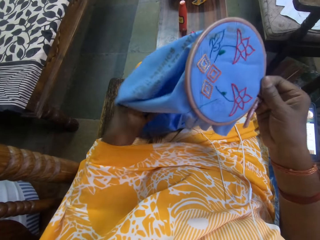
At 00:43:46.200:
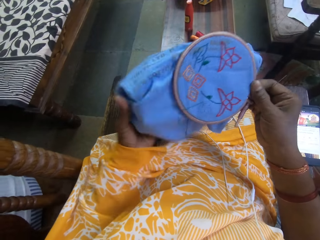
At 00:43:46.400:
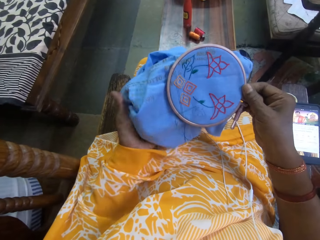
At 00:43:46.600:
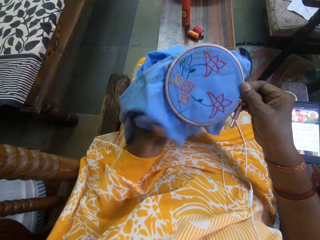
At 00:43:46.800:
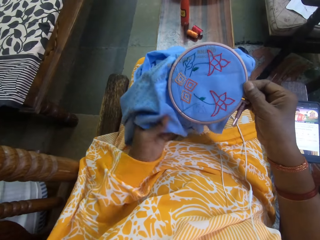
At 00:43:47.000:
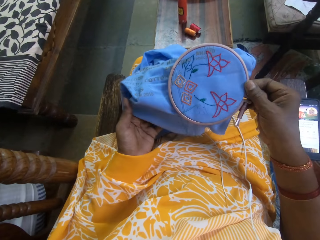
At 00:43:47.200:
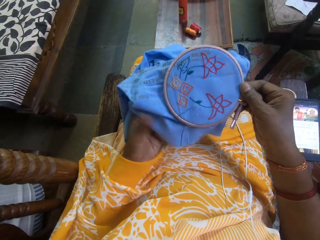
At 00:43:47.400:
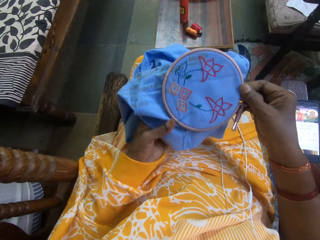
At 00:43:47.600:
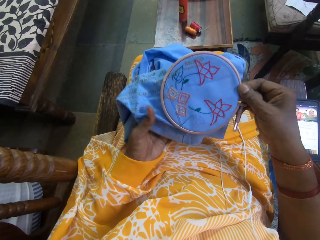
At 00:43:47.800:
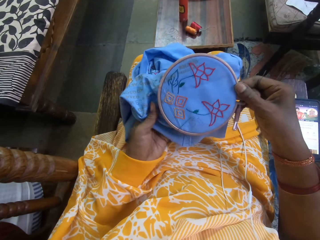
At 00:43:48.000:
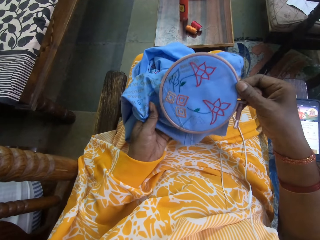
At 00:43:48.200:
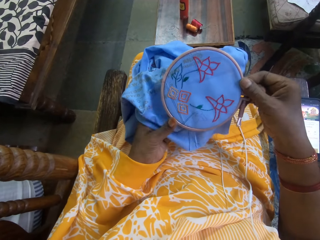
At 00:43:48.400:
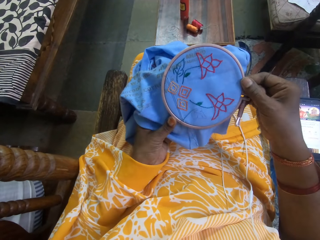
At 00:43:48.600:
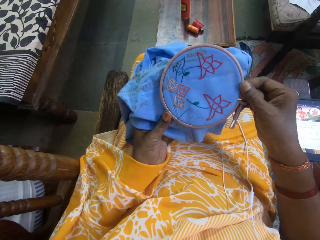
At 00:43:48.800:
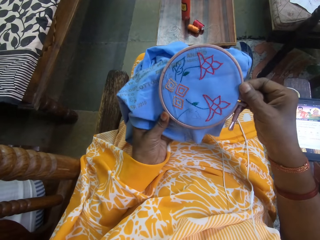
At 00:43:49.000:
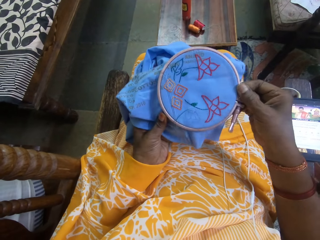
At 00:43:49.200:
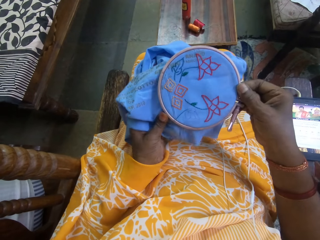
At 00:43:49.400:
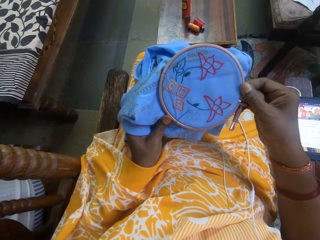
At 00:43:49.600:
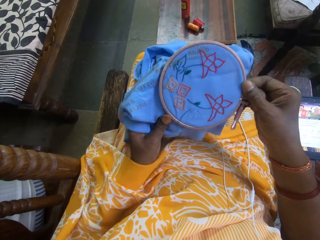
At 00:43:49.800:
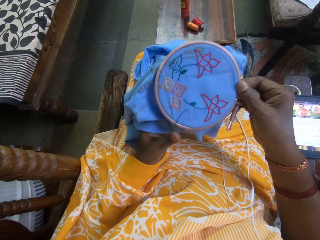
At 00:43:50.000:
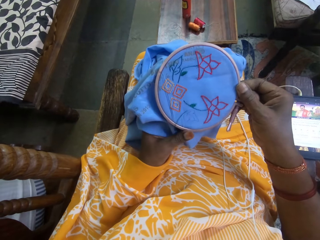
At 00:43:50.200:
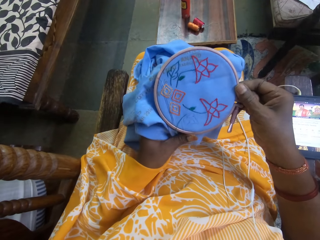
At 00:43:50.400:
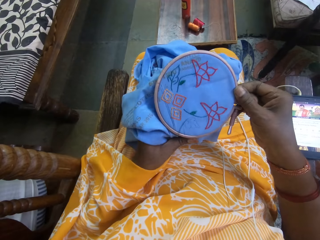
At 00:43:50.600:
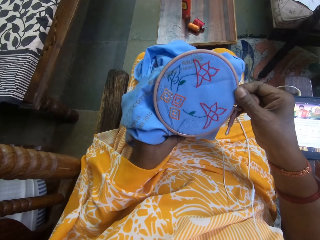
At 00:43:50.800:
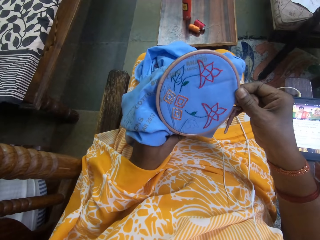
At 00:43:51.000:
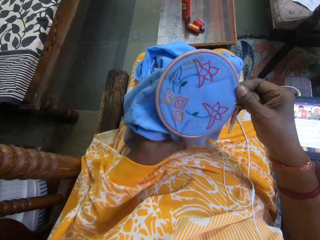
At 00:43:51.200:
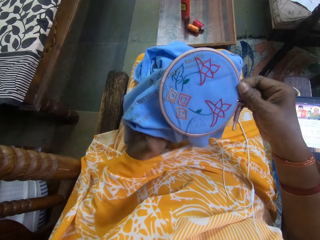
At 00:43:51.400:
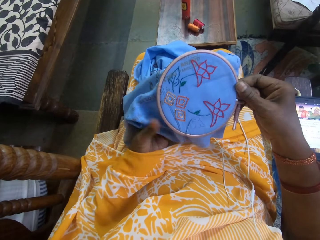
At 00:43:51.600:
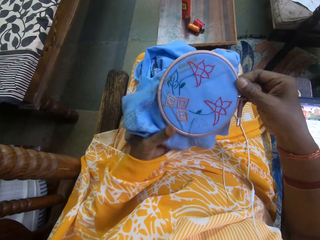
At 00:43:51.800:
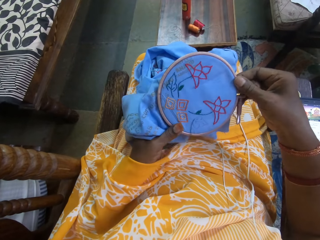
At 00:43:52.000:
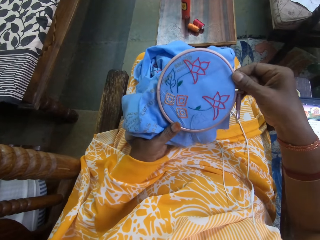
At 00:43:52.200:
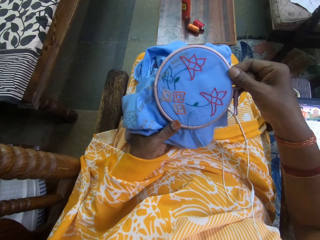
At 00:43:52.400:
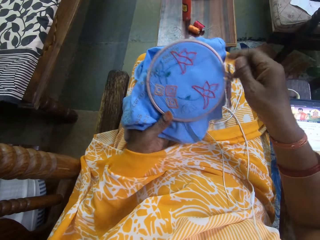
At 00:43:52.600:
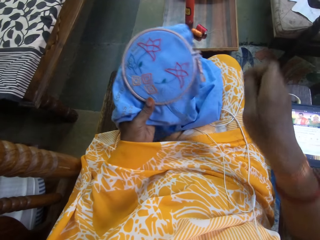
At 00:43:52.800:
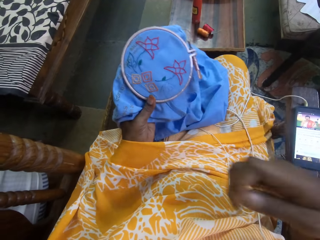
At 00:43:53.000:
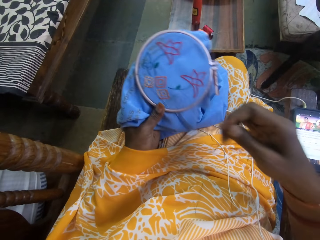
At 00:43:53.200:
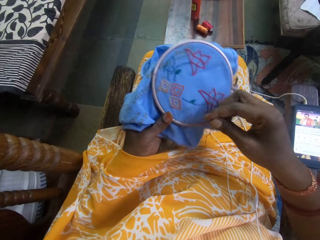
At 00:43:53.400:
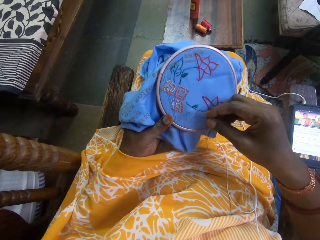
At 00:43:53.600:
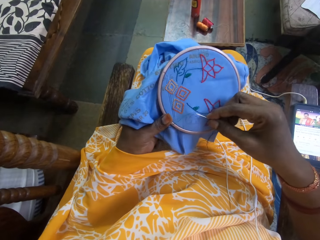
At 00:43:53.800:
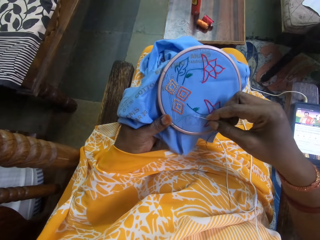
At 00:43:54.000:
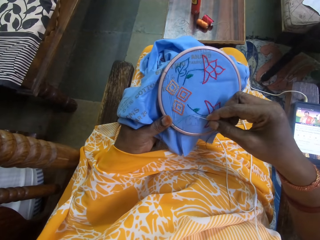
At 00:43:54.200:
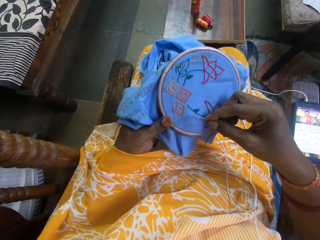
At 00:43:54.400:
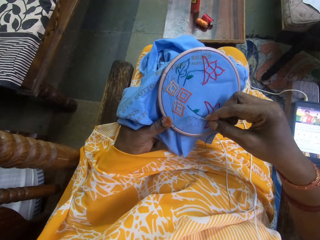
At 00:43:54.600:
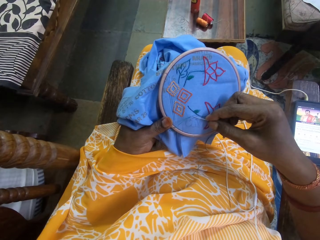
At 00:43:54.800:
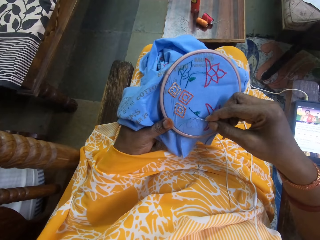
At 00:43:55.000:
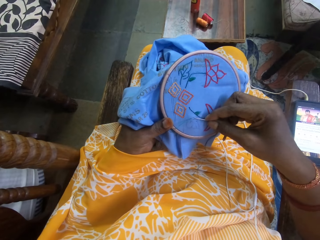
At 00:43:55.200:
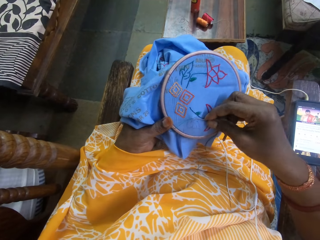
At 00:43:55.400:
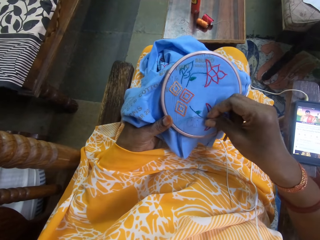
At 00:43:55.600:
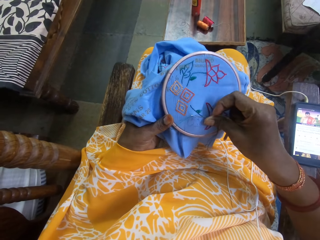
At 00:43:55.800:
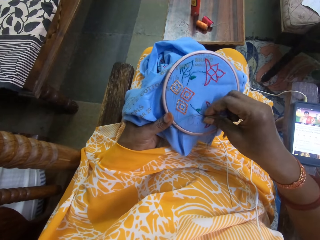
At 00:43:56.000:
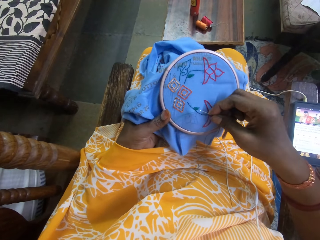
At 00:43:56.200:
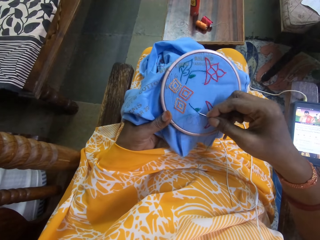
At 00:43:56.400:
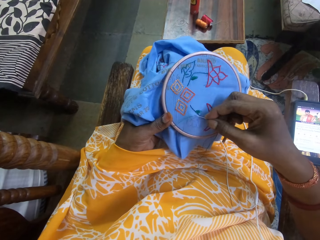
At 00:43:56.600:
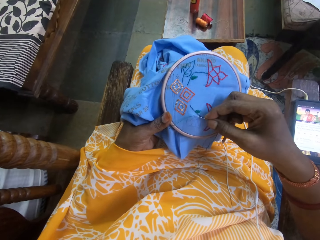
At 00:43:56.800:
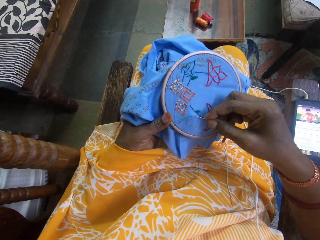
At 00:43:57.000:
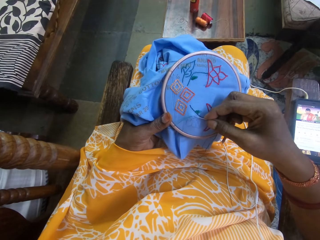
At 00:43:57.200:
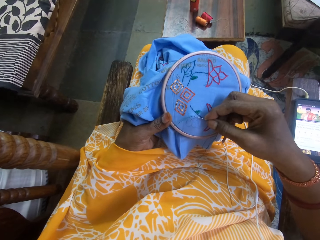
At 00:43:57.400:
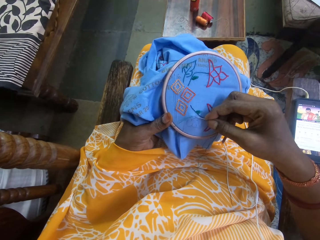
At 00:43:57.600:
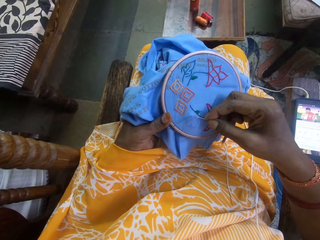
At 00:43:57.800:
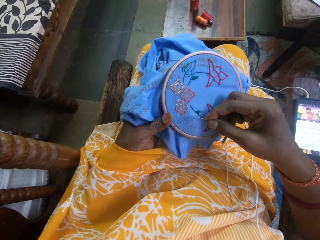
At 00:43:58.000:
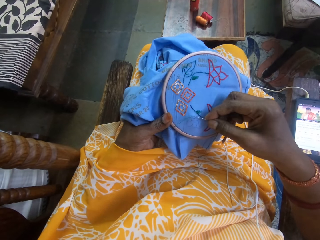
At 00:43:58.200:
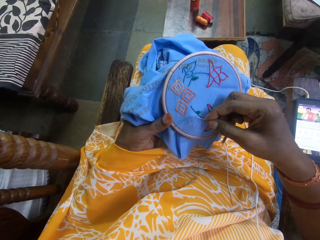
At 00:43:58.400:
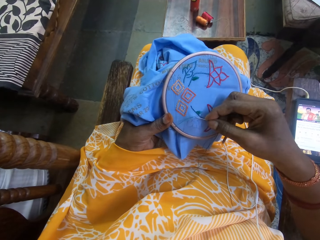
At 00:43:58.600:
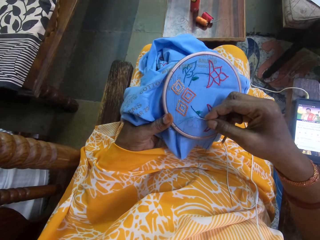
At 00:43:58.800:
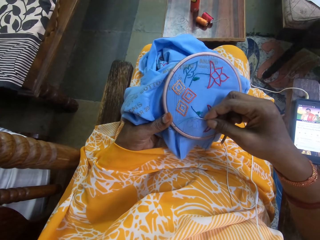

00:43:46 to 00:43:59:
The camera wearer hand stitches the fabric with the needle and thread with her right hand.

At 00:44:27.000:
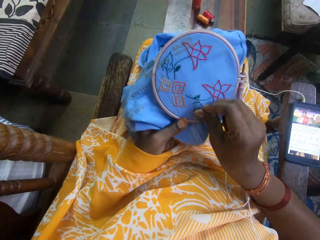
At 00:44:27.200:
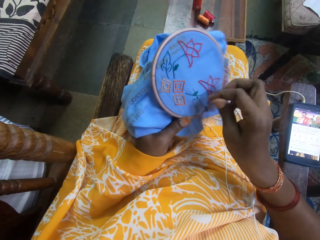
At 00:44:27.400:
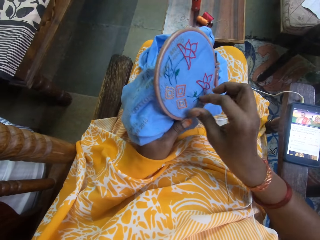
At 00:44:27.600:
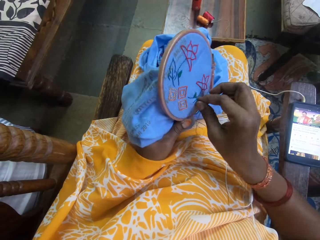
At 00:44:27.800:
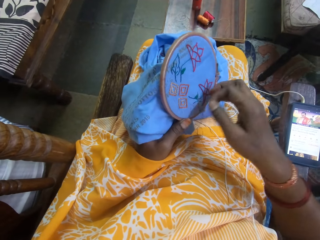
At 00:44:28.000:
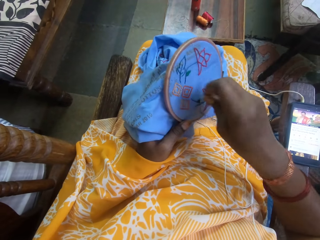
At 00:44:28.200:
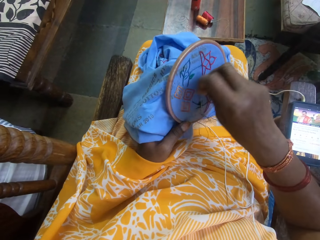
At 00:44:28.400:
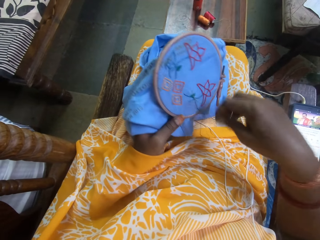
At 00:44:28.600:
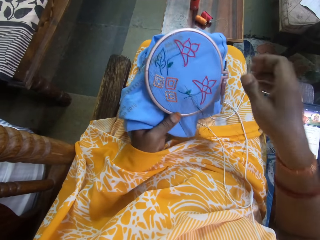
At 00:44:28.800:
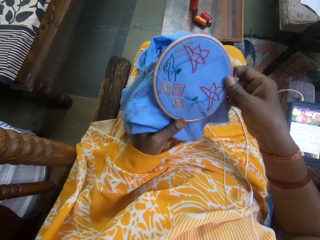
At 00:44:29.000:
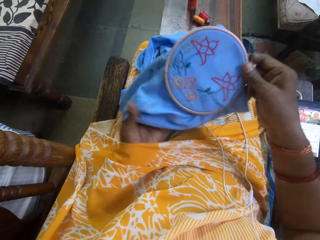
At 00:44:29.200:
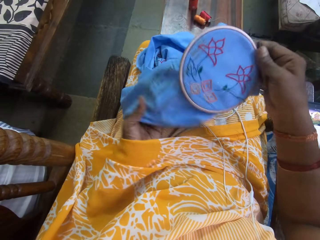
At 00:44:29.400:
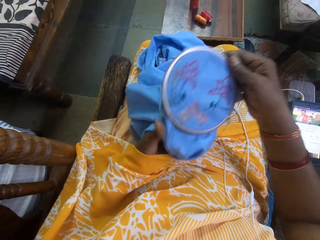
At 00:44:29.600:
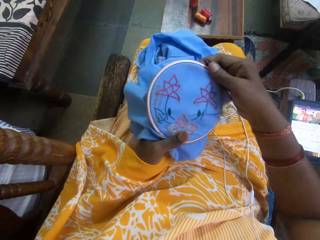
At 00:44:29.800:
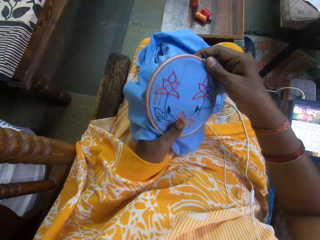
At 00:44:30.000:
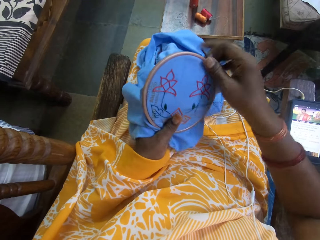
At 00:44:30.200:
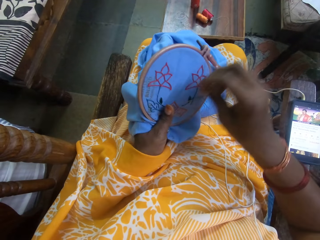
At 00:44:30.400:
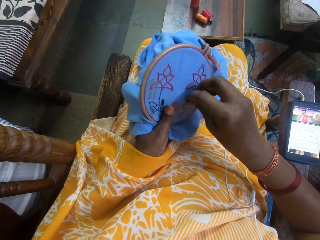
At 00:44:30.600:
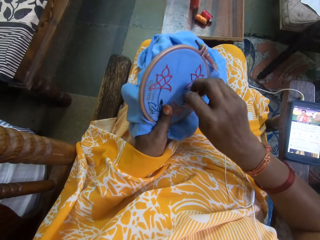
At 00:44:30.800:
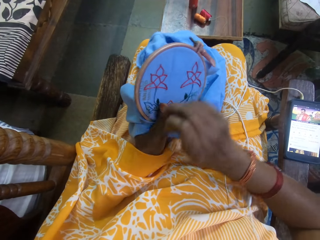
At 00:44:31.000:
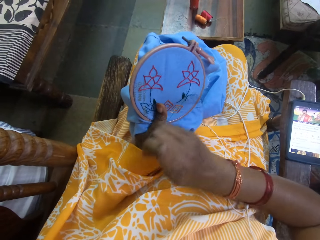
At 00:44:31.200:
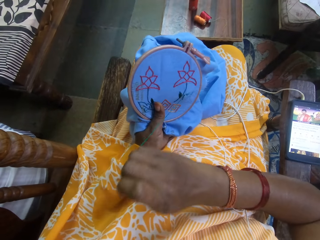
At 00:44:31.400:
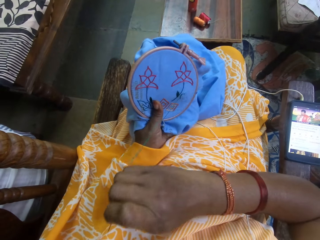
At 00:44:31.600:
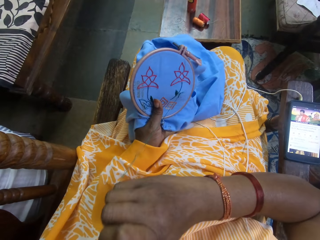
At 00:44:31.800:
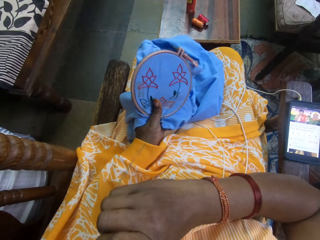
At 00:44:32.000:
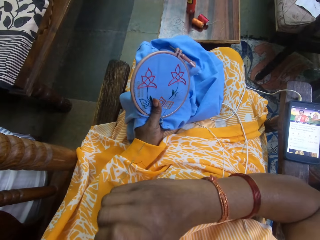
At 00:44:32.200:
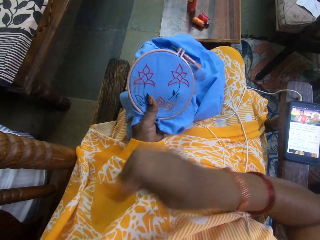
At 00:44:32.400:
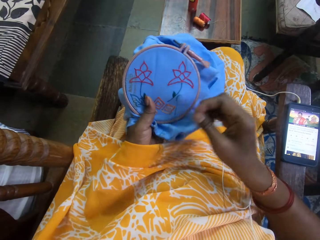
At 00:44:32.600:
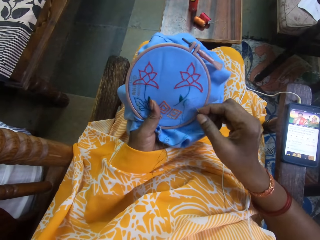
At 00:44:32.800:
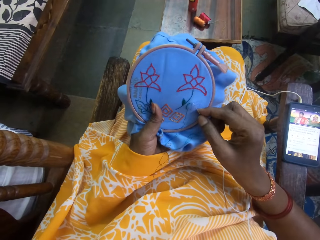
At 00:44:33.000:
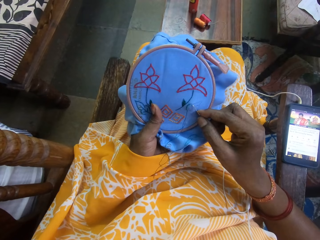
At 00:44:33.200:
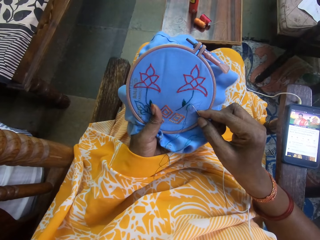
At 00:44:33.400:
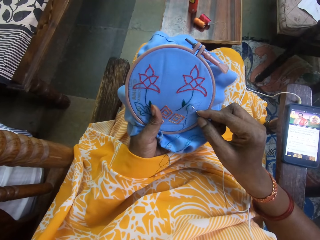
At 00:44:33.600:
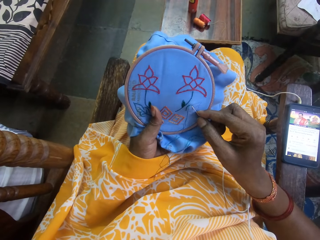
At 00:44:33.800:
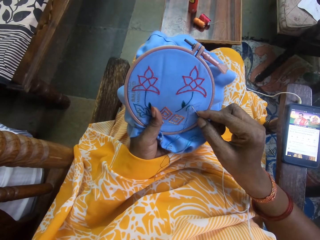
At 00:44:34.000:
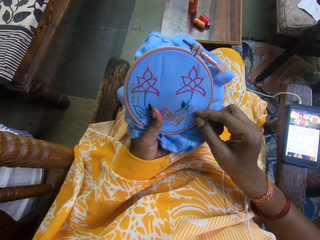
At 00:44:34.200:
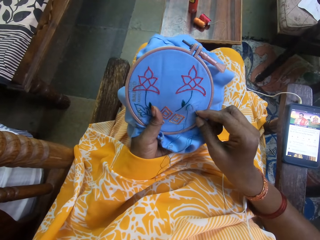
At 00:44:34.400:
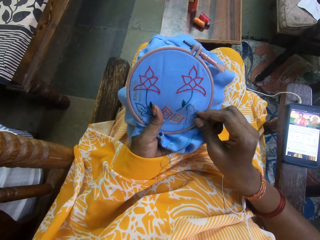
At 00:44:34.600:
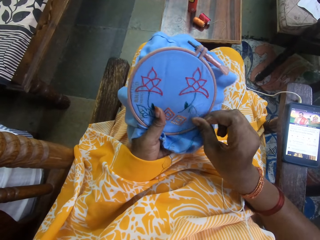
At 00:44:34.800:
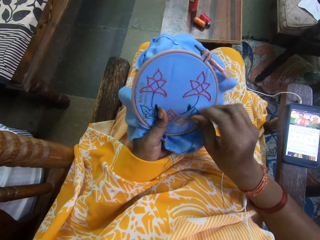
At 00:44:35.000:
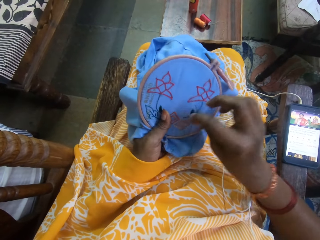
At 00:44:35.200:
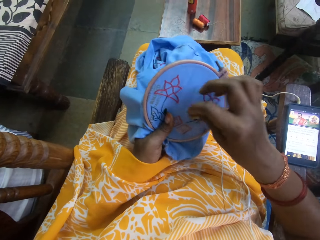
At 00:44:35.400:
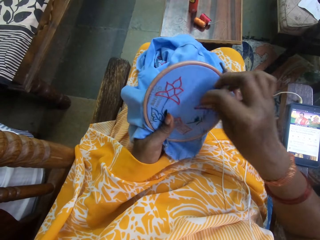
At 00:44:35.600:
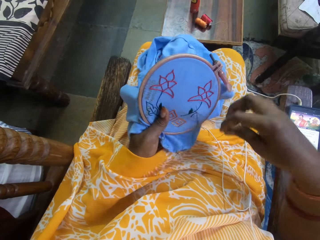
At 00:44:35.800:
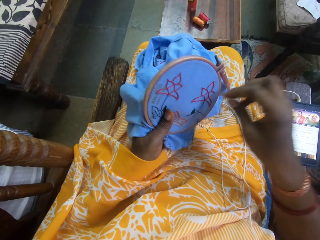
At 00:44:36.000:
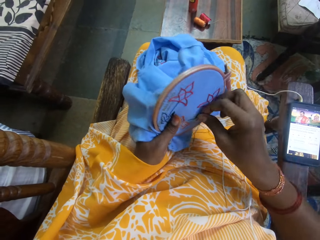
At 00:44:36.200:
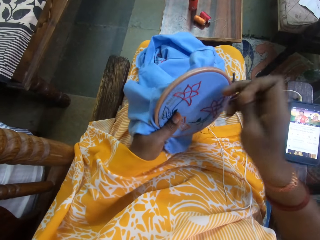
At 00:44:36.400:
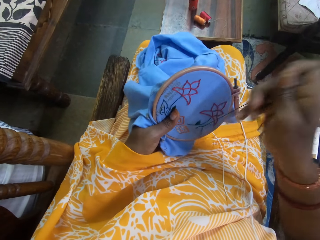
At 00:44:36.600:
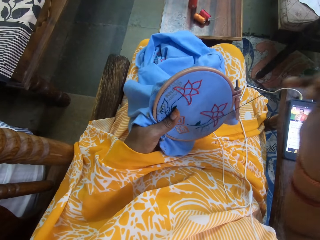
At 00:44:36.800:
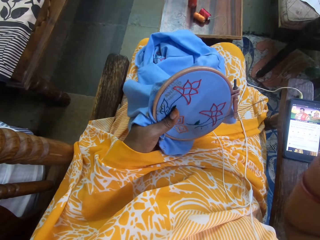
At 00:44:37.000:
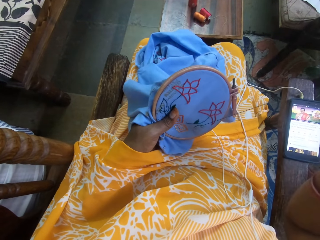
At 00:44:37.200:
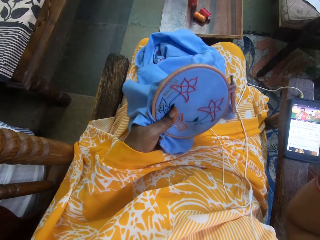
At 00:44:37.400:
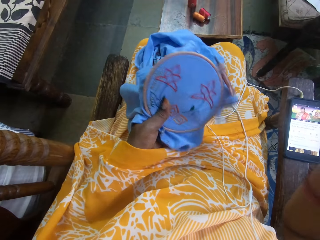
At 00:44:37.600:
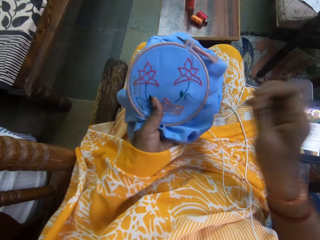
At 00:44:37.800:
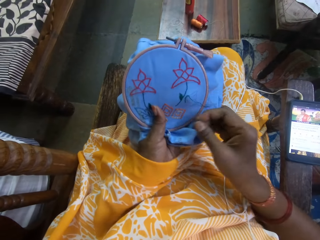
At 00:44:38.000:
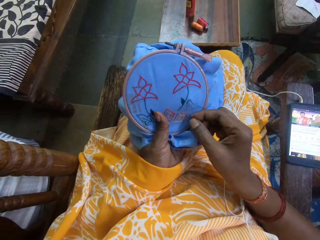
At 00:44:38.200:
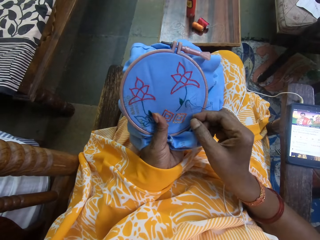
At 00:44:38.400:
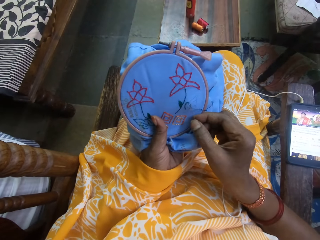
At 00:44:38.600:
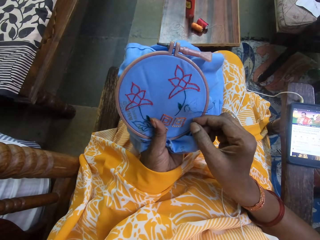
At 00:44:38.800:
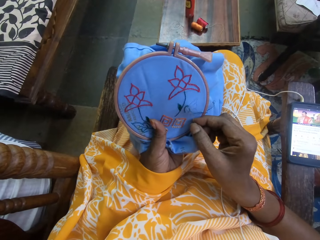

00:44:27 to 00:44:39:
The camera wearer adjusts the fabric with the sewing ring on her thighs with her right hand. She hand stitches the fabric with the needle and thread with her right hand.
